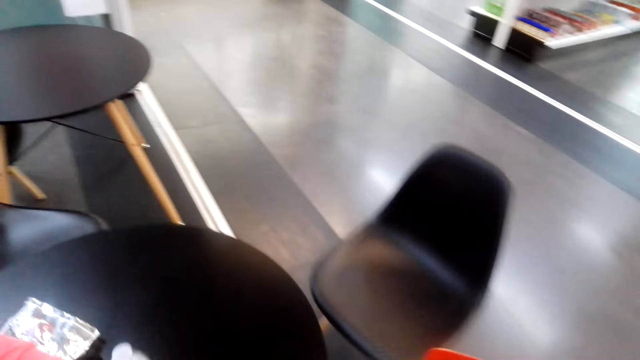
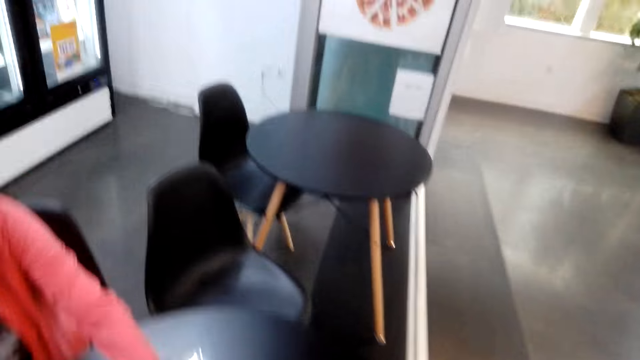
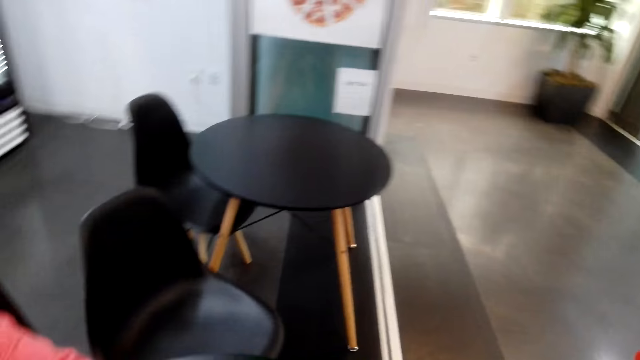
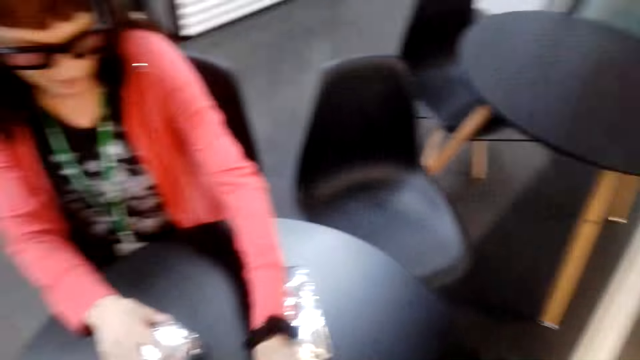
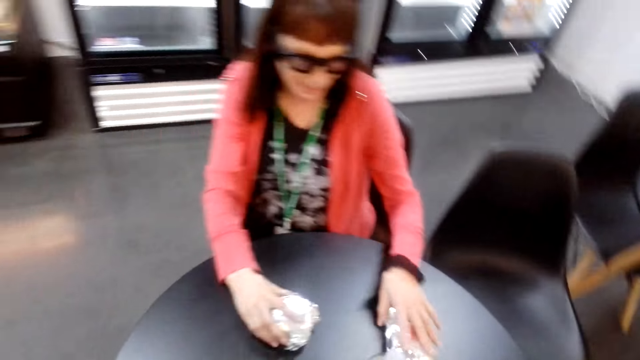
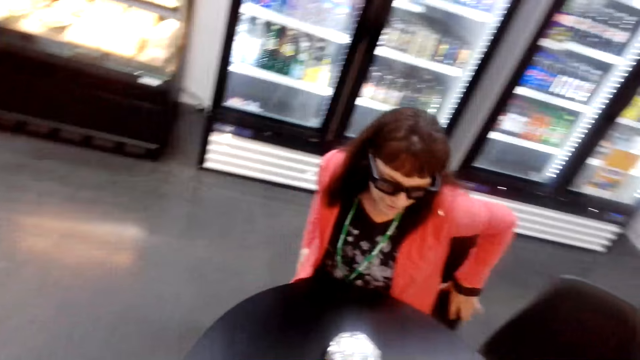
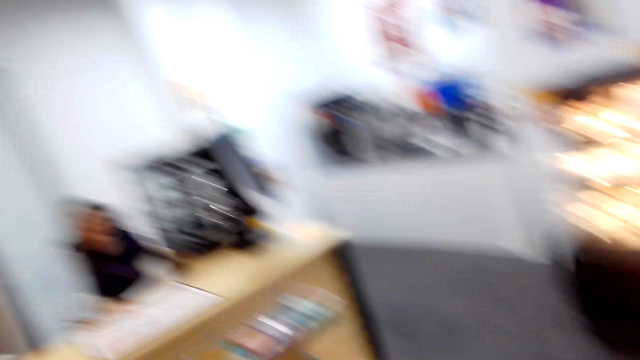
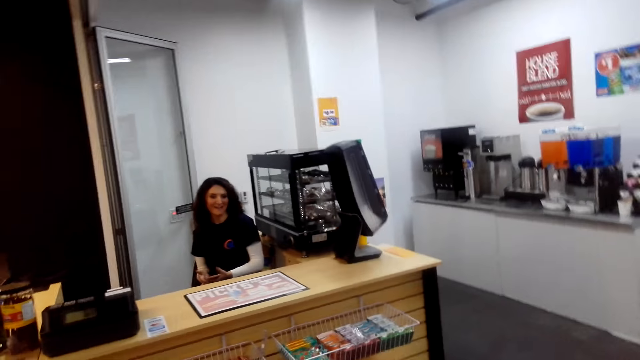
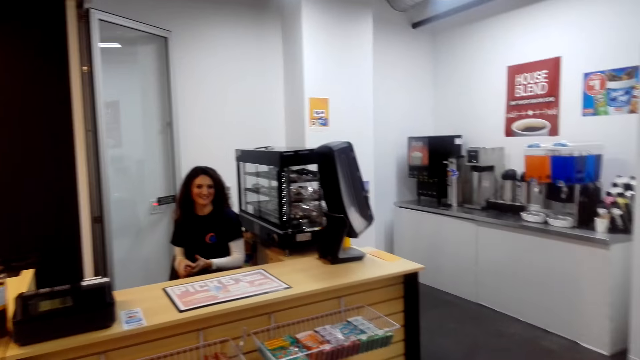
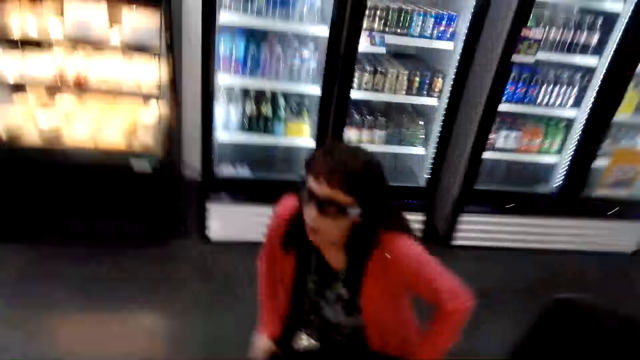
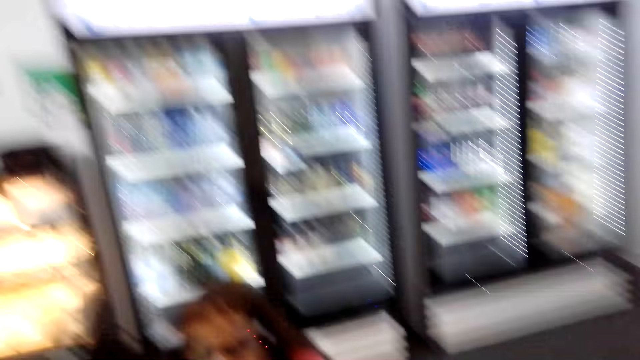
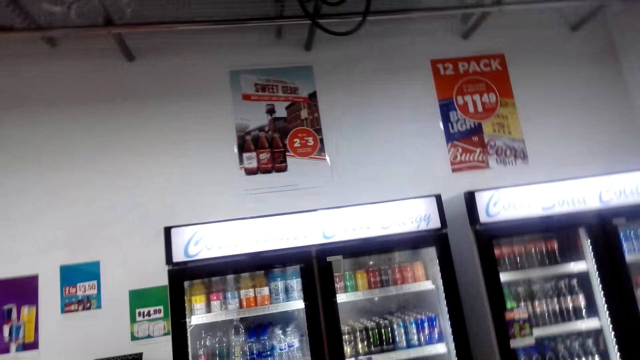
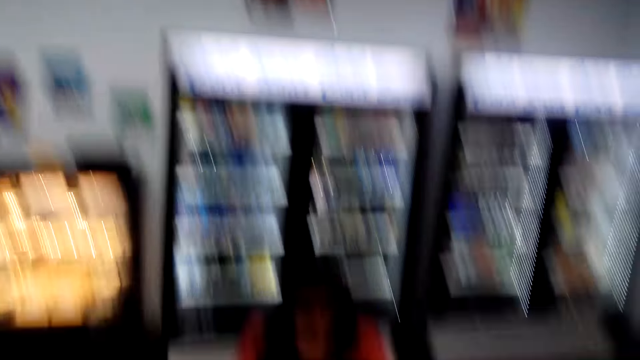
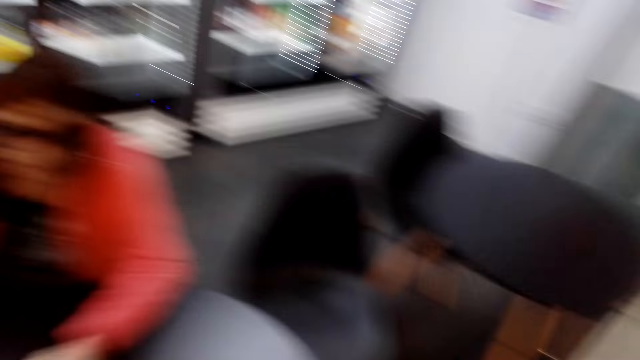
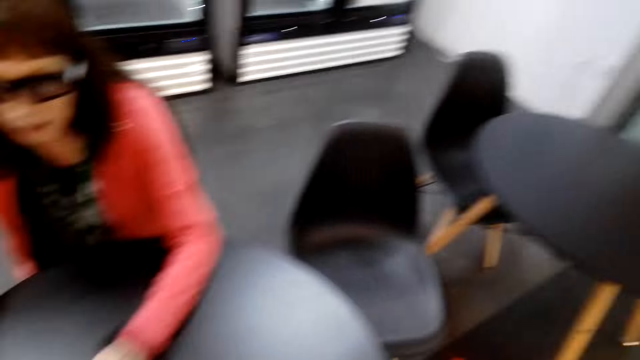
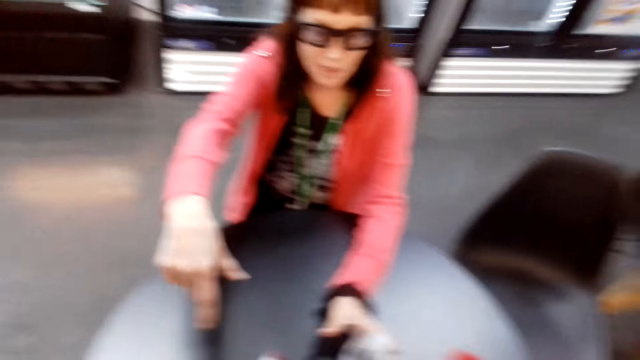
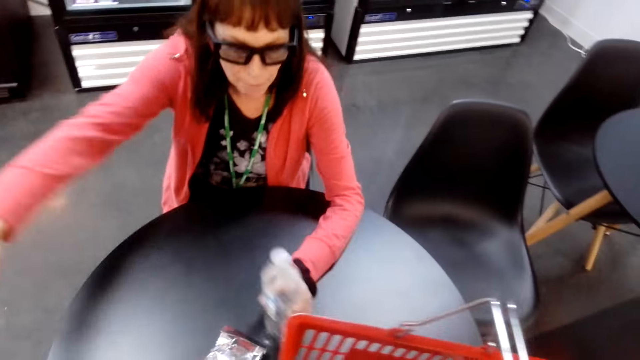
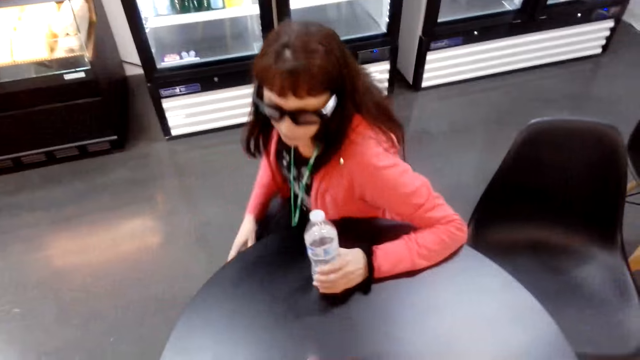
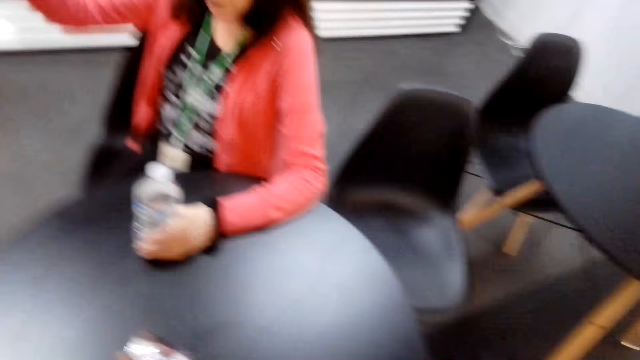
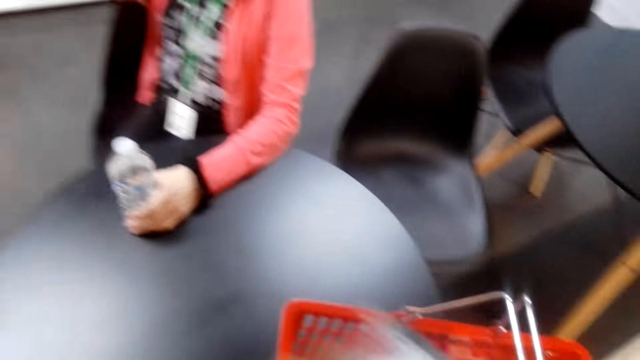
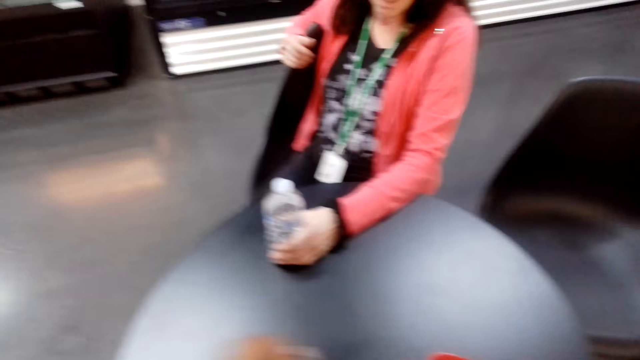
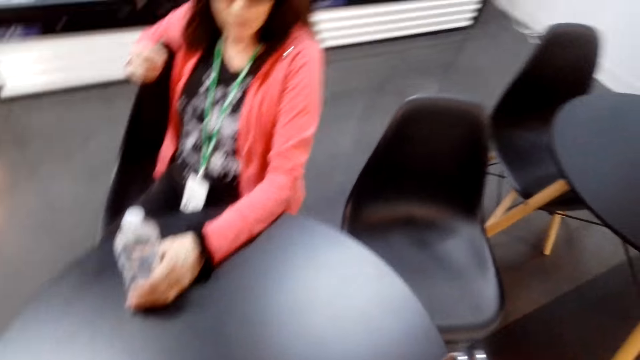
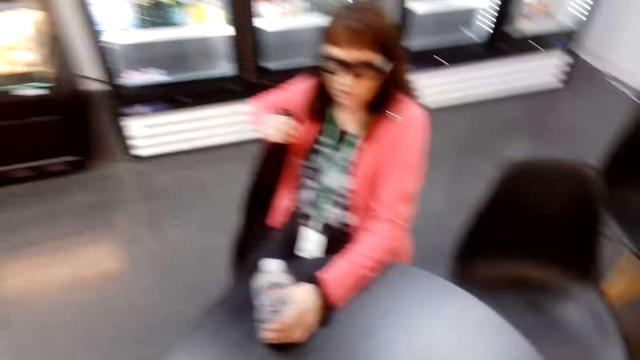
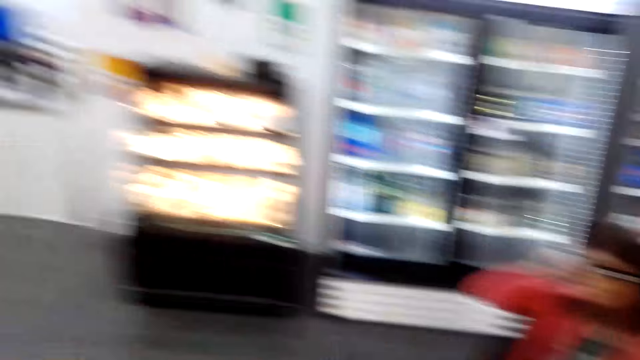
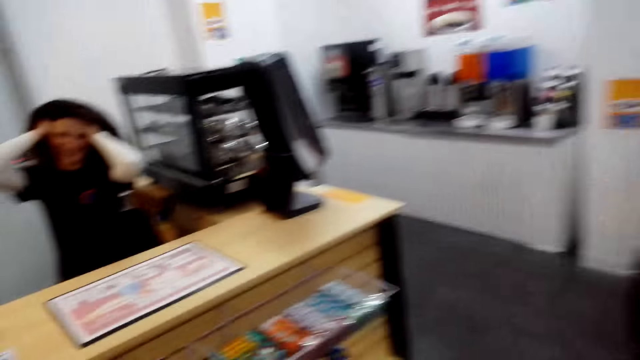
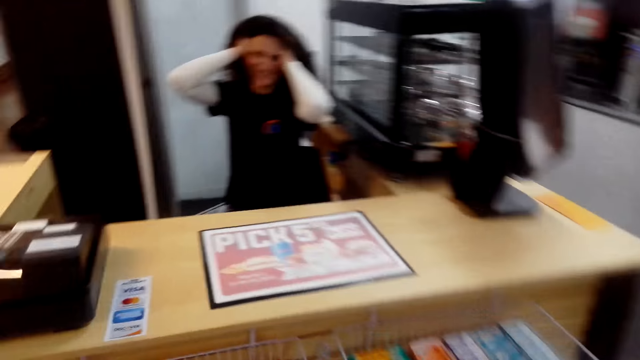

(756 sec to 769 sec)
A person talks with the camera wearer. Another person puts a water bottle on the table. The second person talks with the camera wearer. A third person talks to the second person. The camera wearer talks with the second person. They talk with the second person again. The second person picks up the water bottle. The camera wearer talks with the second person. The second person talks with the camera wearer. The camera wearer puts items in the basket.

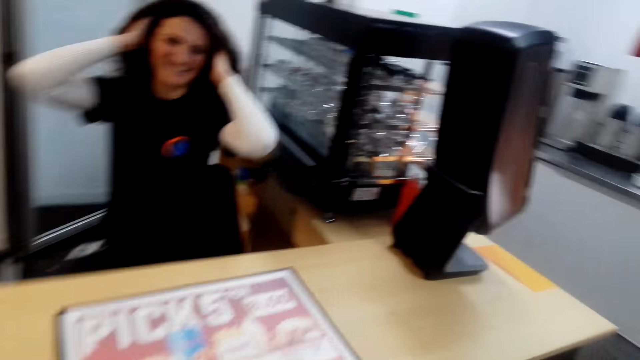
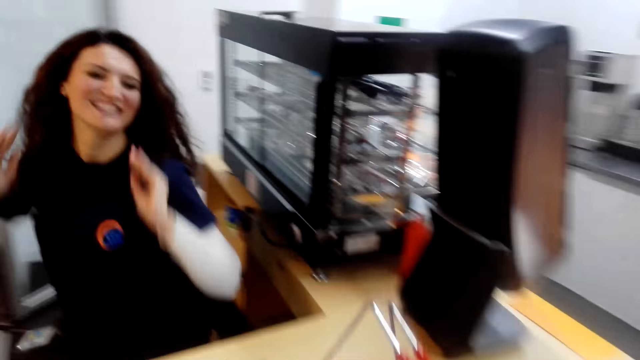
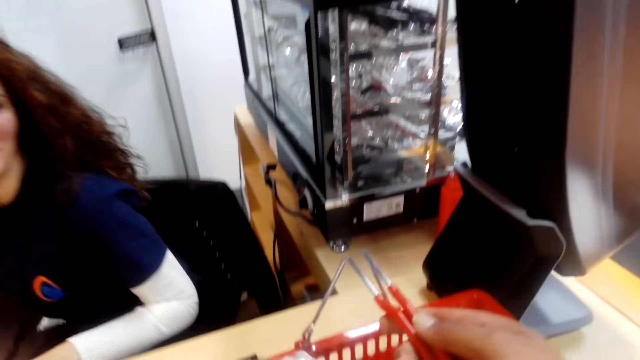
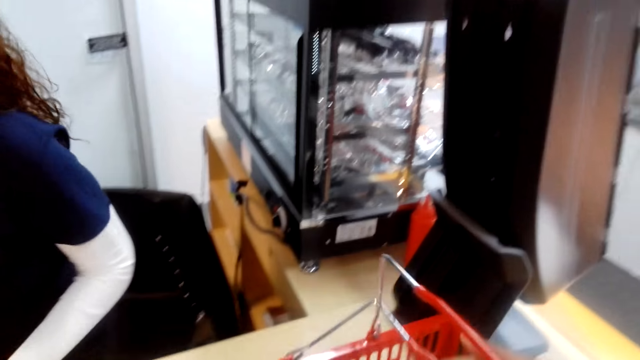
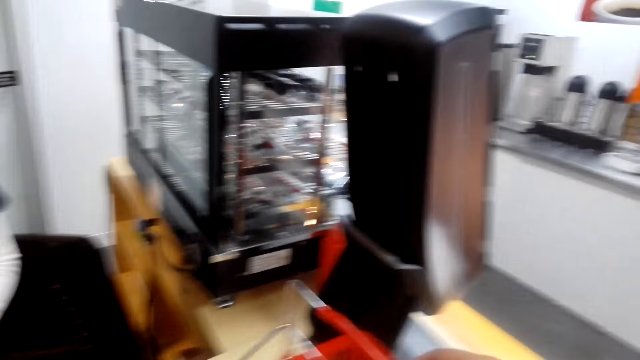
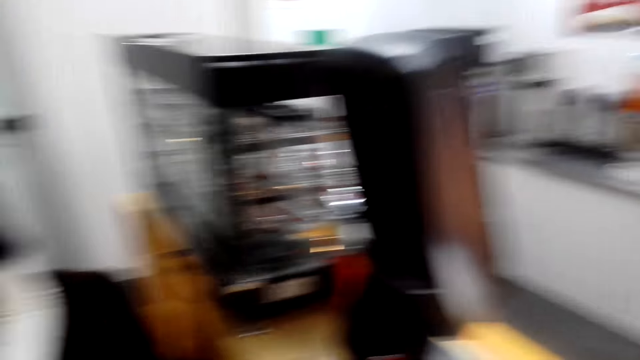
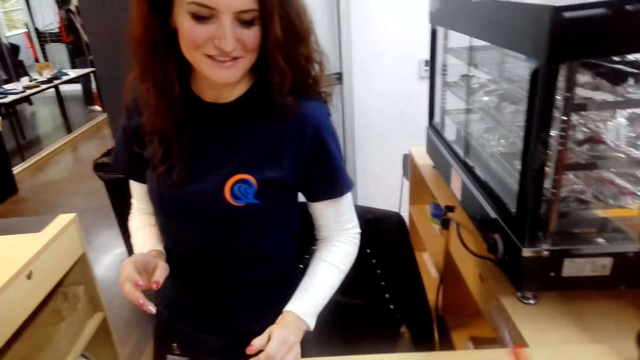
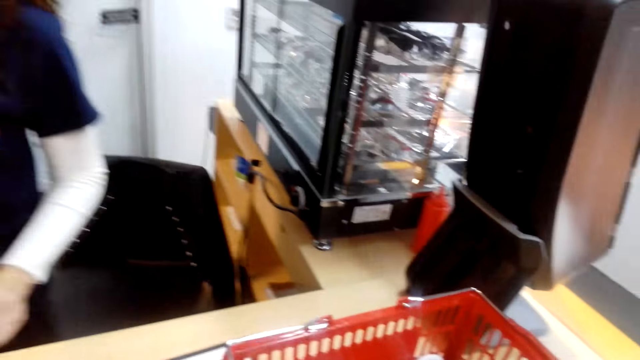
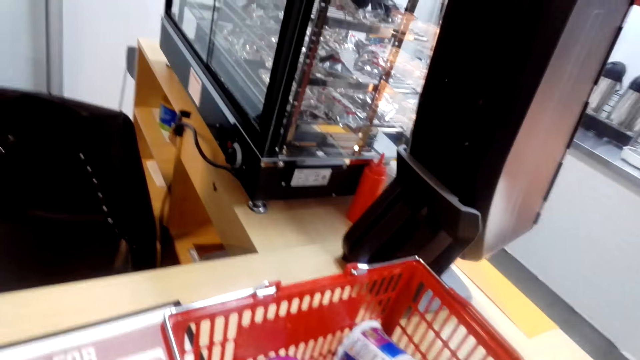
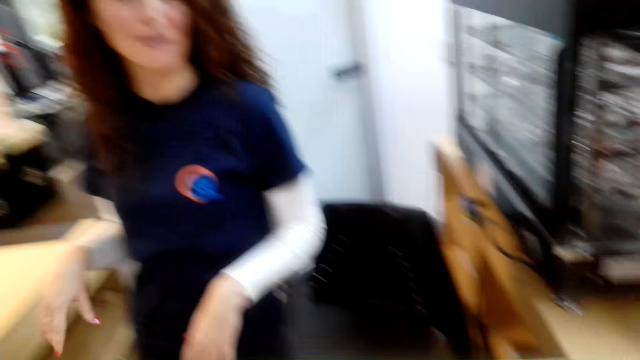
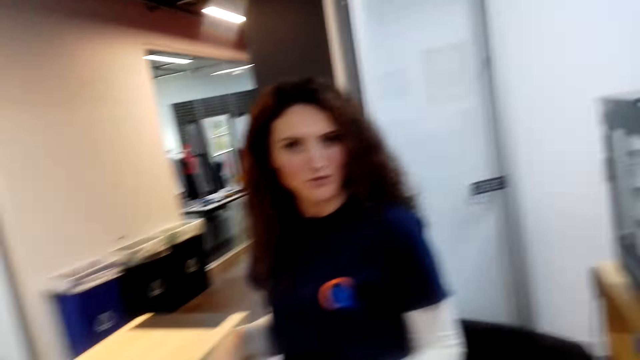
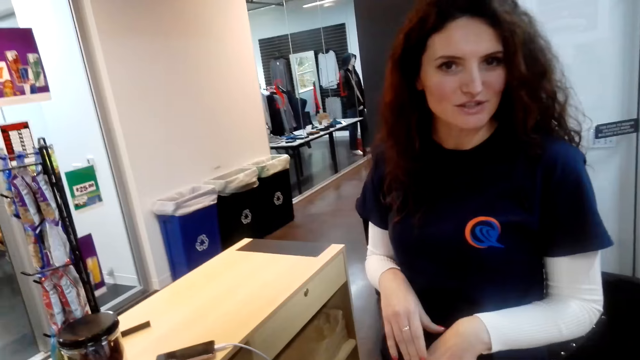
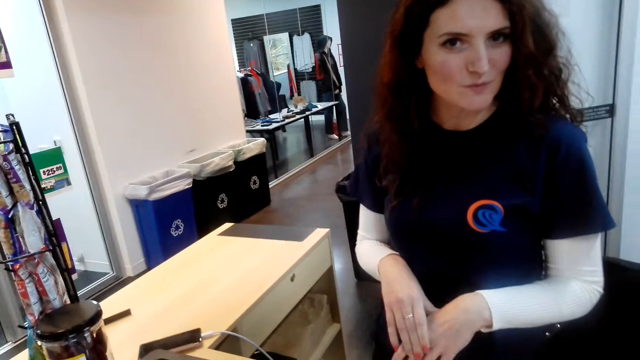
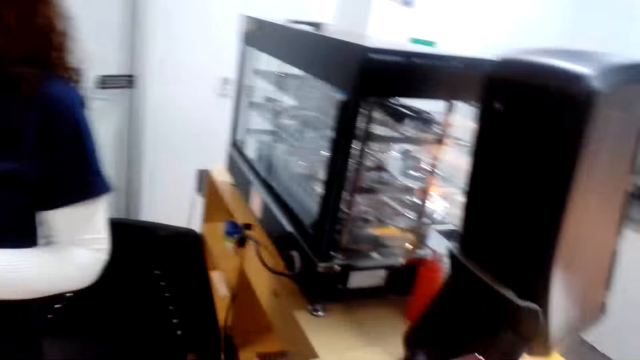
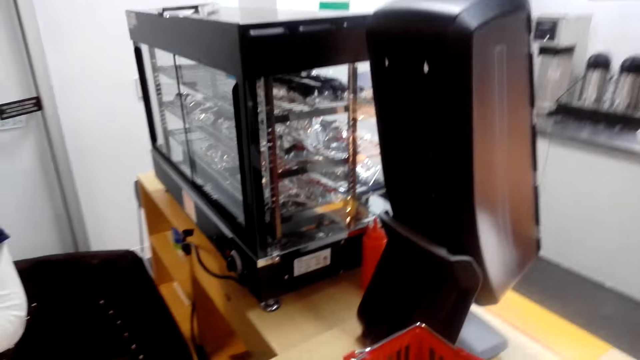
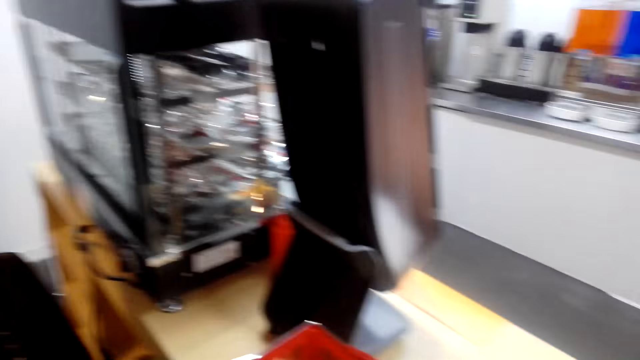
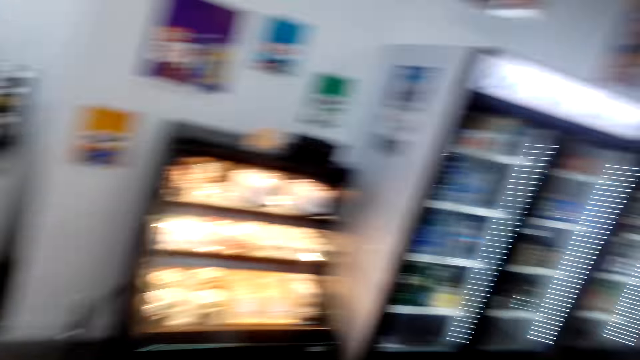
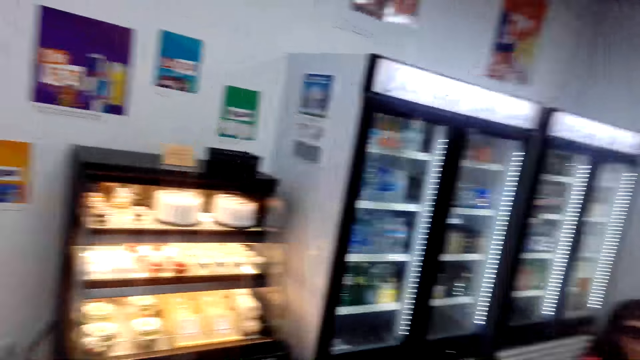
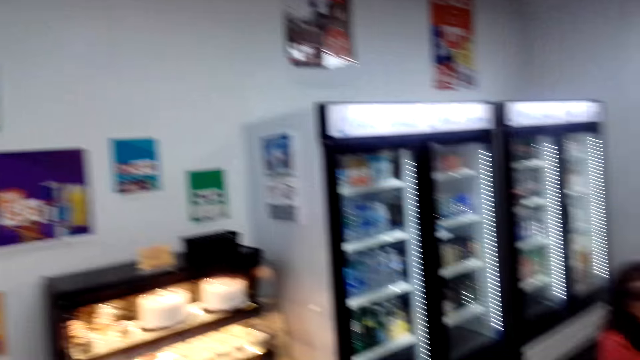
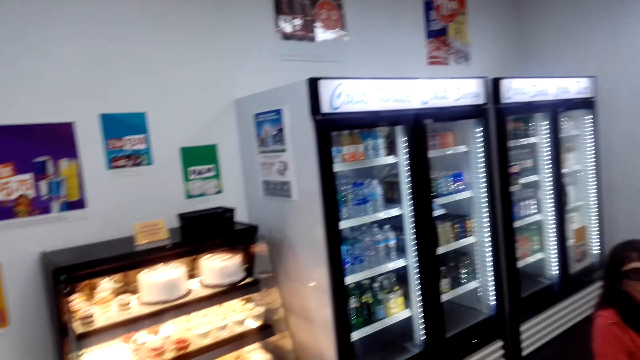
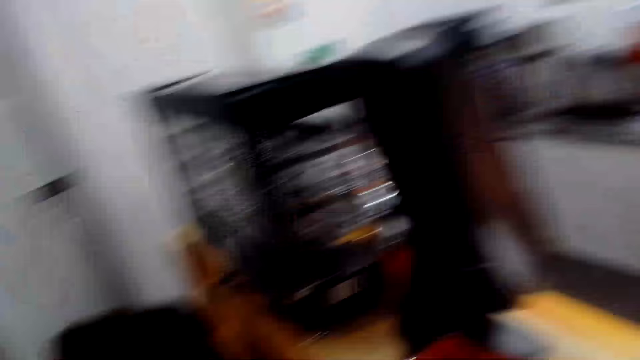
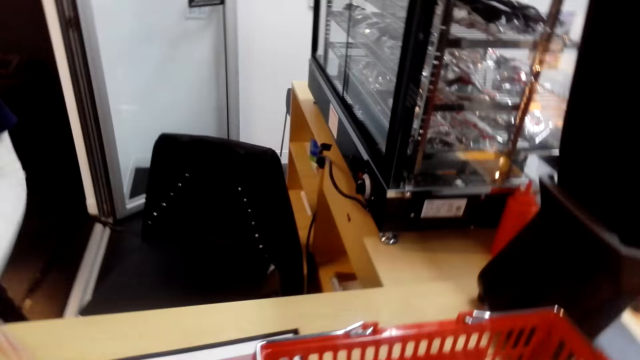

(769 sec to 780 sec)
A person laughs. The camera wearer puts the basket on the counter. The person talks with the camera wearer. The camera wearer looks around.
